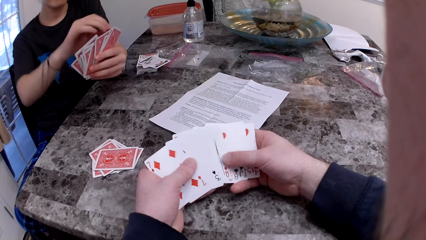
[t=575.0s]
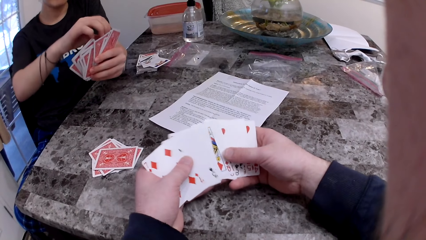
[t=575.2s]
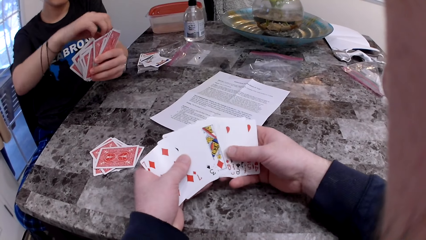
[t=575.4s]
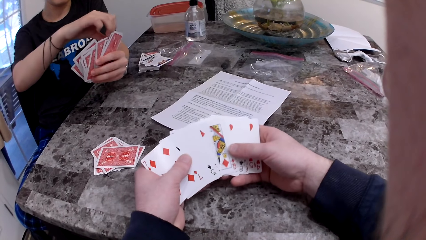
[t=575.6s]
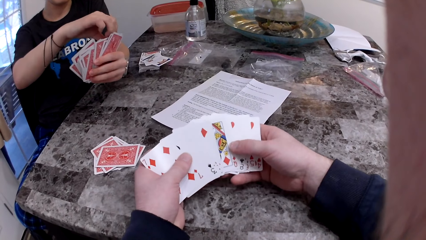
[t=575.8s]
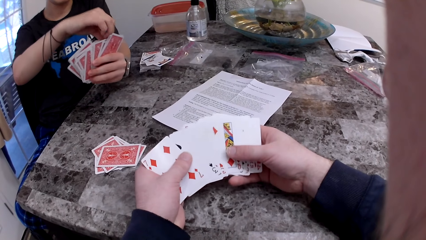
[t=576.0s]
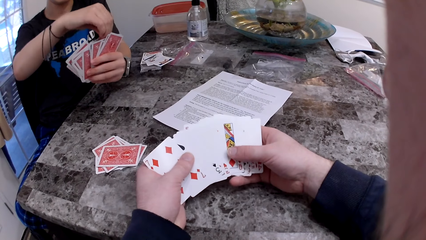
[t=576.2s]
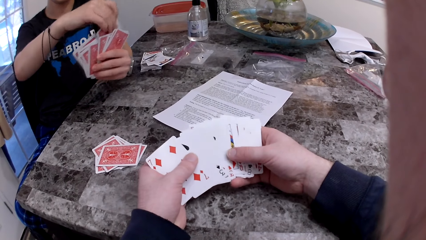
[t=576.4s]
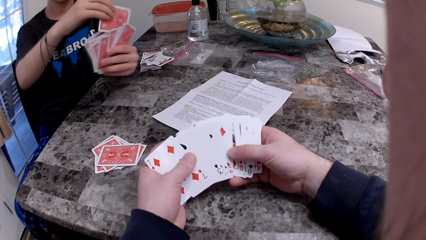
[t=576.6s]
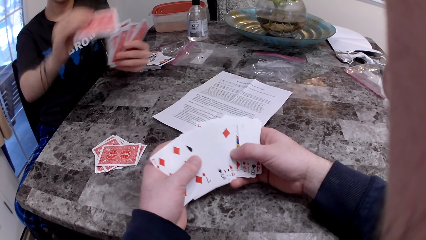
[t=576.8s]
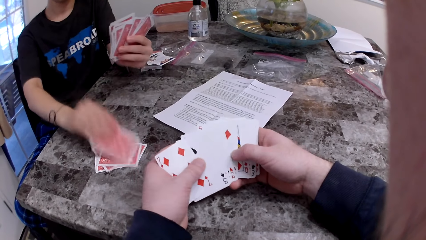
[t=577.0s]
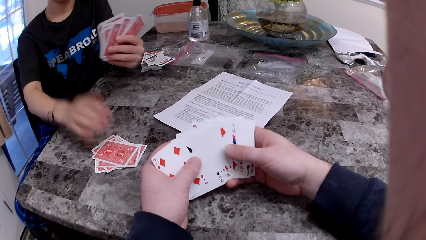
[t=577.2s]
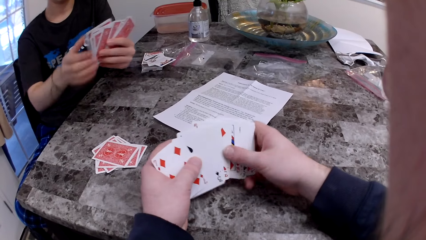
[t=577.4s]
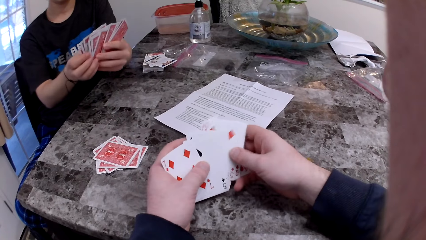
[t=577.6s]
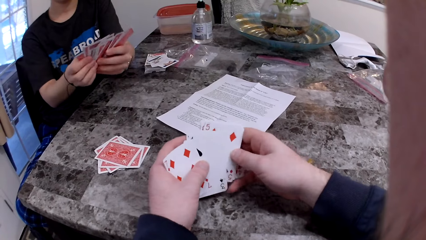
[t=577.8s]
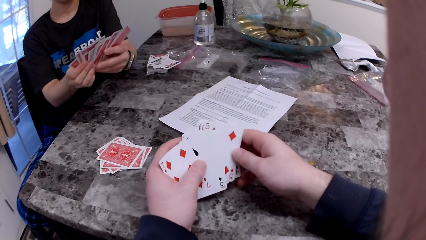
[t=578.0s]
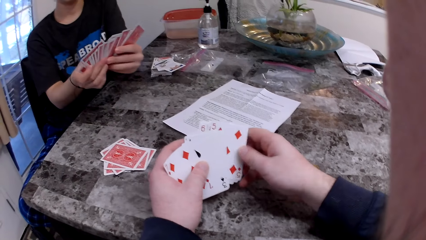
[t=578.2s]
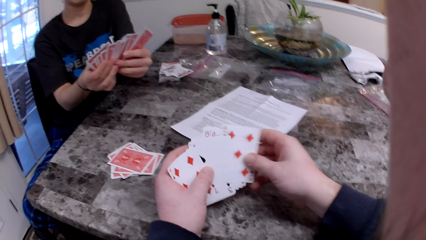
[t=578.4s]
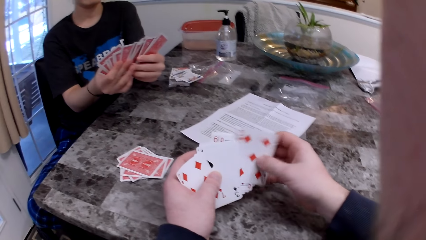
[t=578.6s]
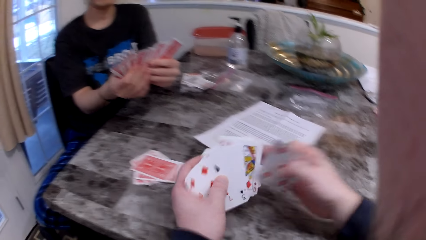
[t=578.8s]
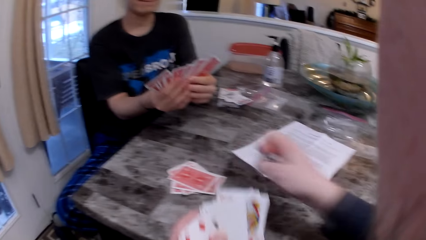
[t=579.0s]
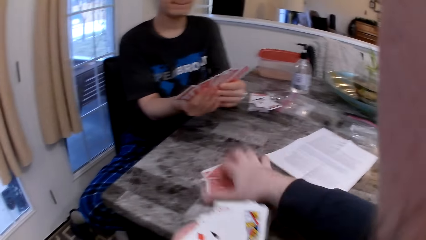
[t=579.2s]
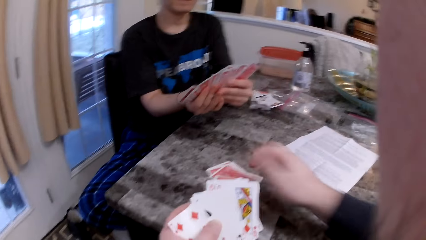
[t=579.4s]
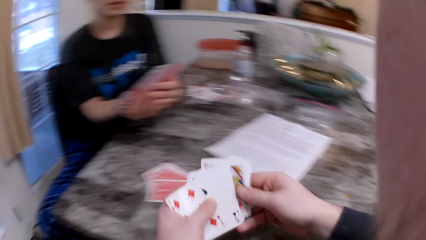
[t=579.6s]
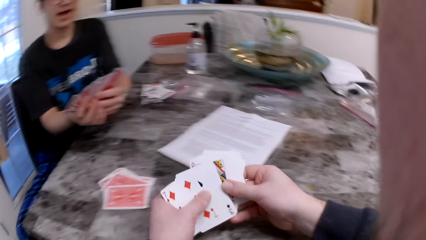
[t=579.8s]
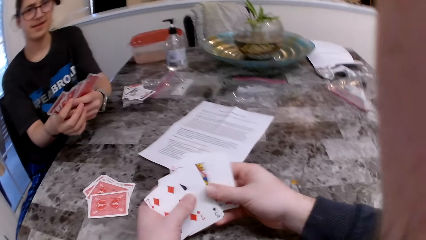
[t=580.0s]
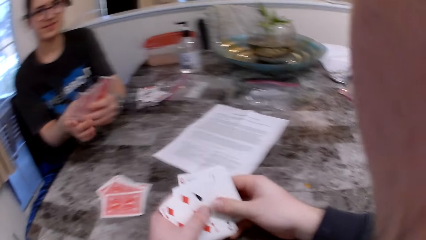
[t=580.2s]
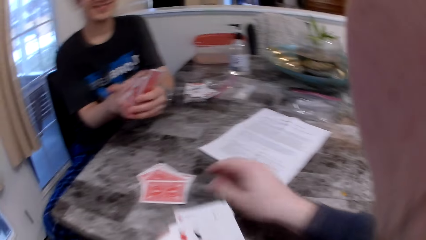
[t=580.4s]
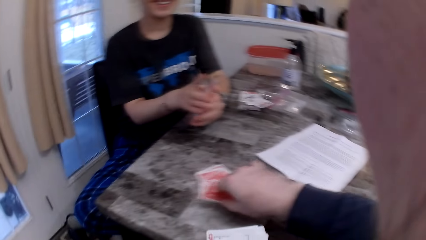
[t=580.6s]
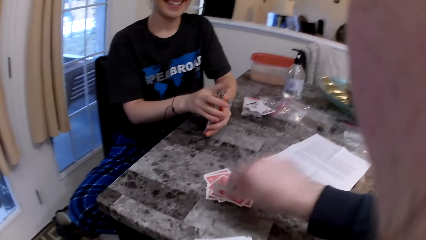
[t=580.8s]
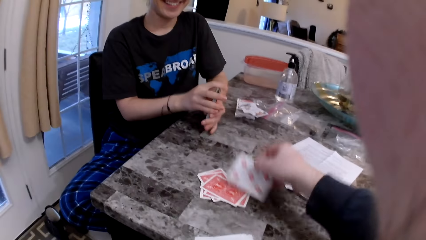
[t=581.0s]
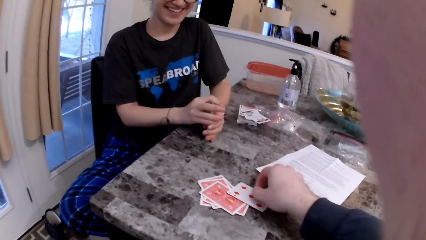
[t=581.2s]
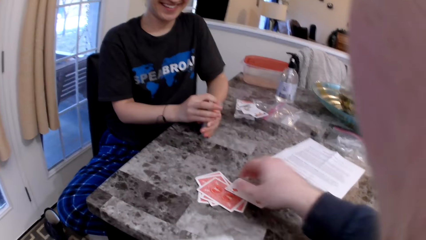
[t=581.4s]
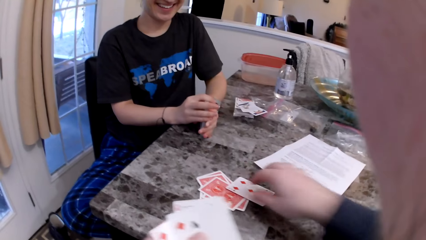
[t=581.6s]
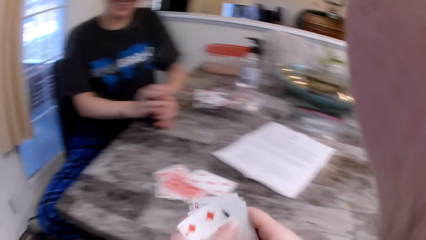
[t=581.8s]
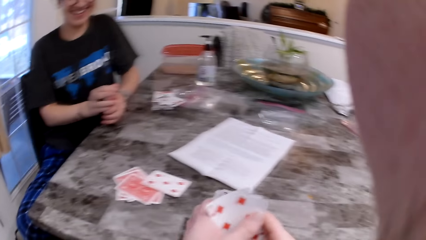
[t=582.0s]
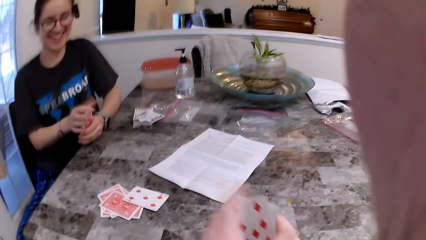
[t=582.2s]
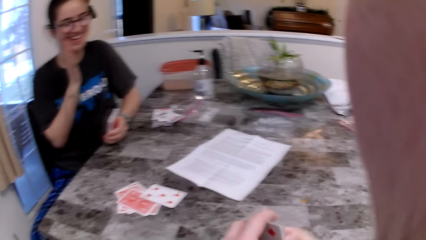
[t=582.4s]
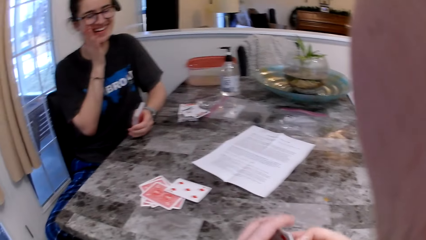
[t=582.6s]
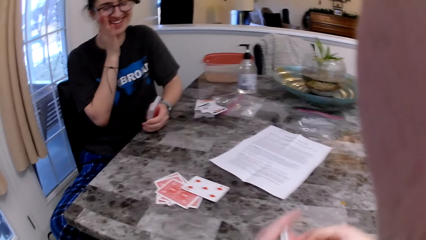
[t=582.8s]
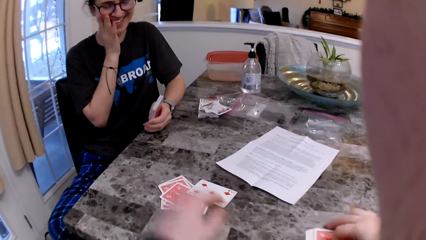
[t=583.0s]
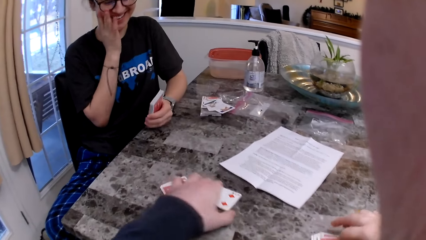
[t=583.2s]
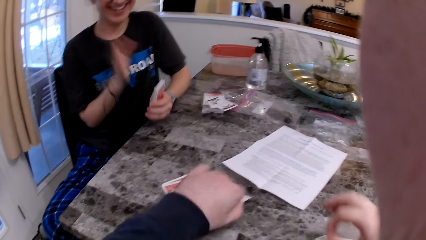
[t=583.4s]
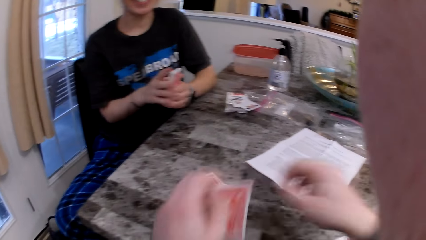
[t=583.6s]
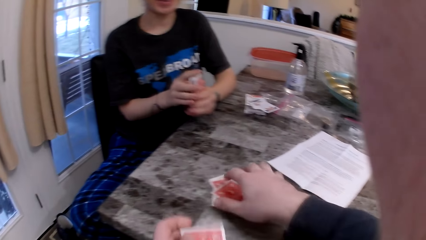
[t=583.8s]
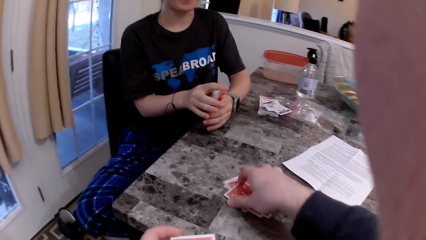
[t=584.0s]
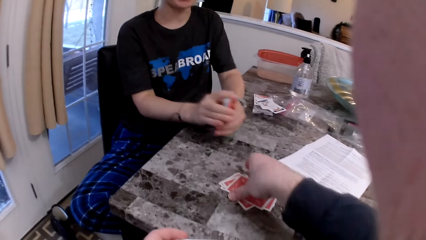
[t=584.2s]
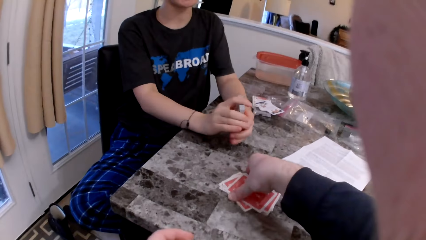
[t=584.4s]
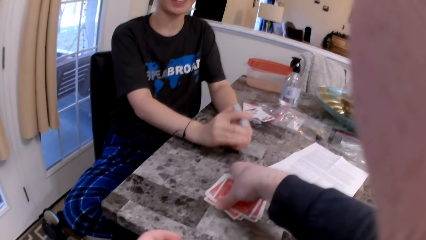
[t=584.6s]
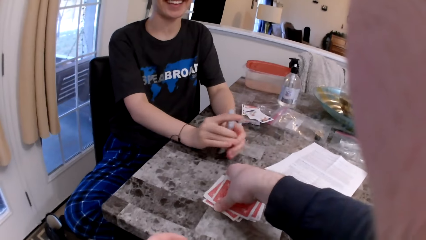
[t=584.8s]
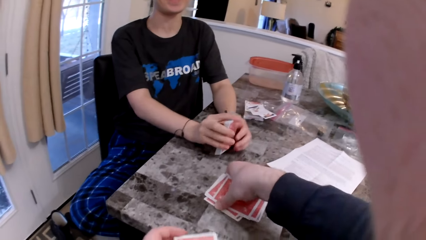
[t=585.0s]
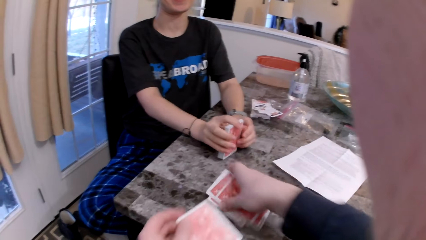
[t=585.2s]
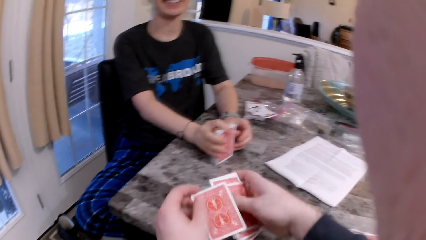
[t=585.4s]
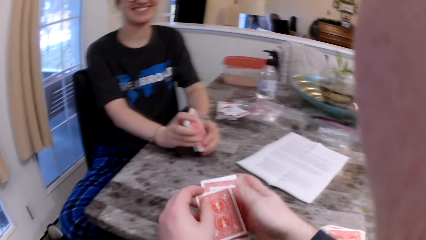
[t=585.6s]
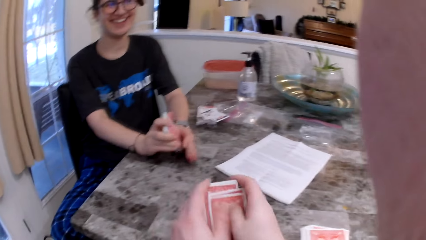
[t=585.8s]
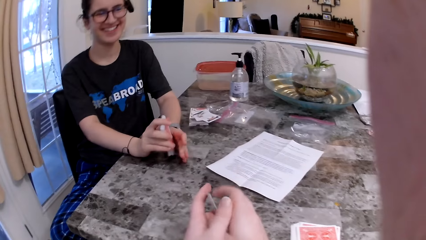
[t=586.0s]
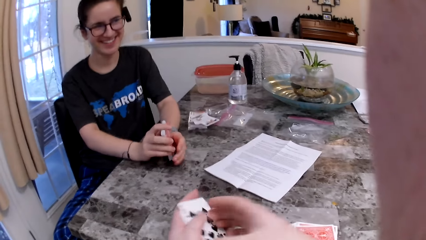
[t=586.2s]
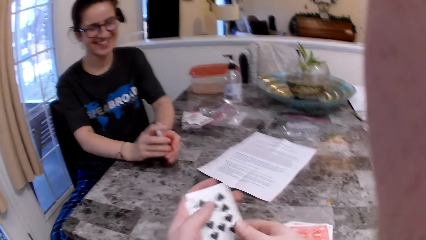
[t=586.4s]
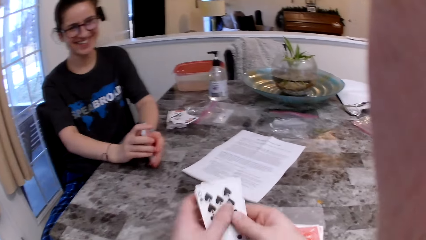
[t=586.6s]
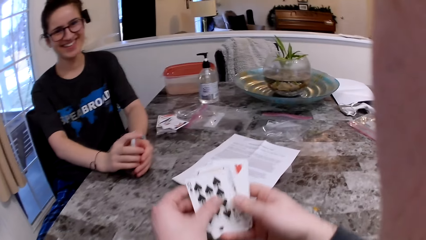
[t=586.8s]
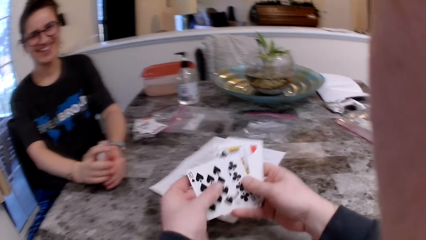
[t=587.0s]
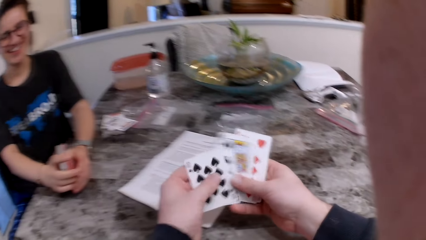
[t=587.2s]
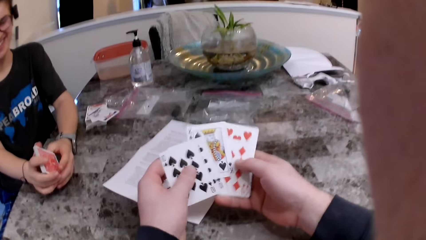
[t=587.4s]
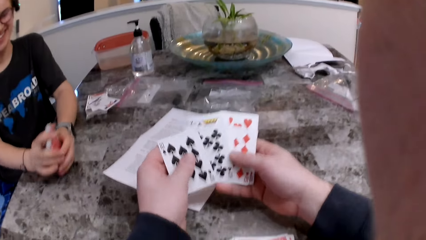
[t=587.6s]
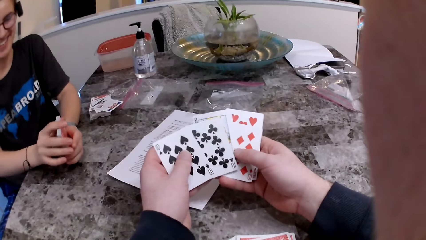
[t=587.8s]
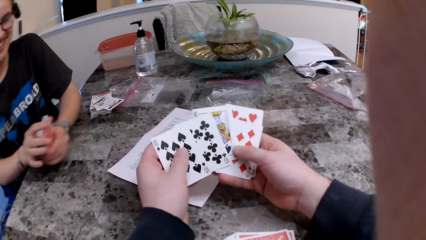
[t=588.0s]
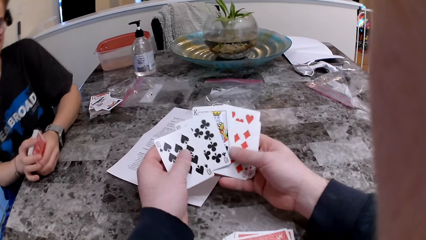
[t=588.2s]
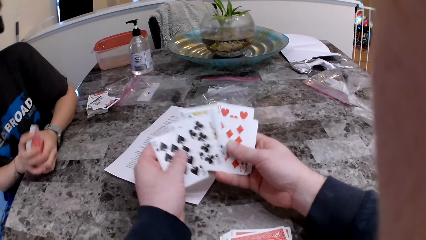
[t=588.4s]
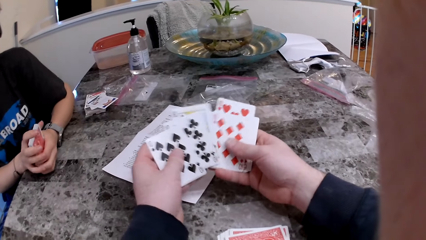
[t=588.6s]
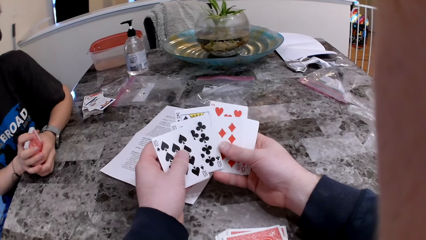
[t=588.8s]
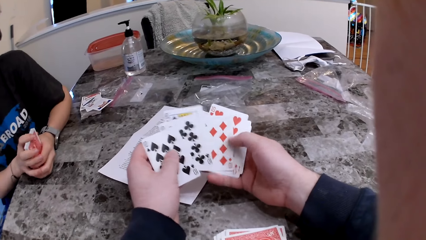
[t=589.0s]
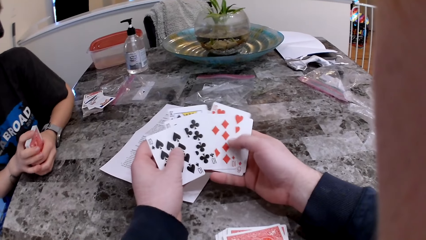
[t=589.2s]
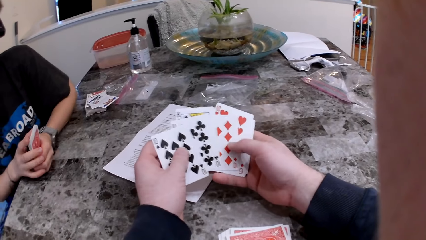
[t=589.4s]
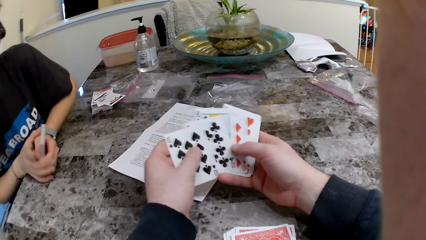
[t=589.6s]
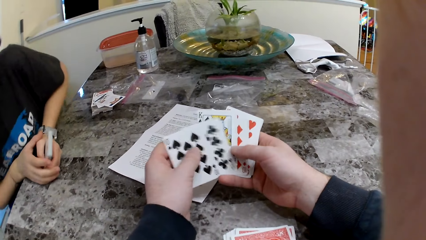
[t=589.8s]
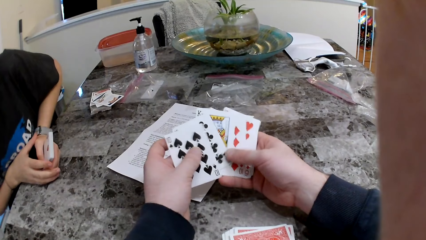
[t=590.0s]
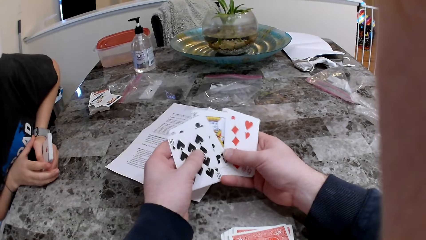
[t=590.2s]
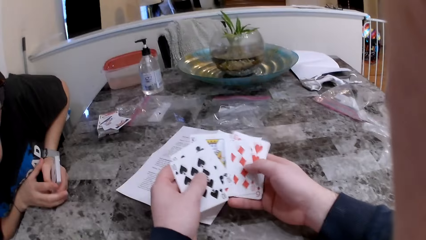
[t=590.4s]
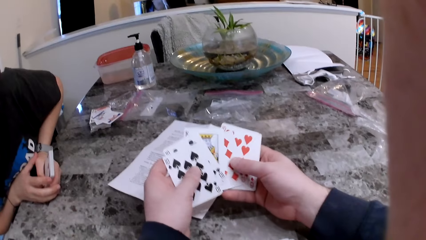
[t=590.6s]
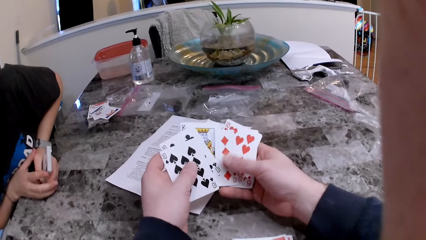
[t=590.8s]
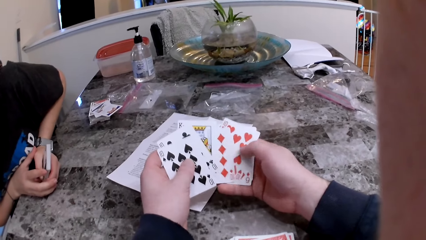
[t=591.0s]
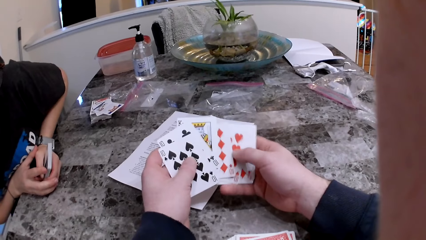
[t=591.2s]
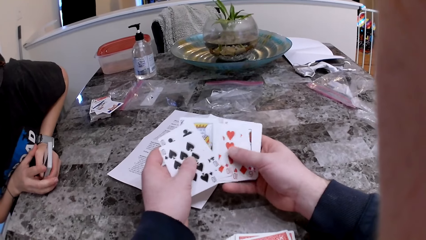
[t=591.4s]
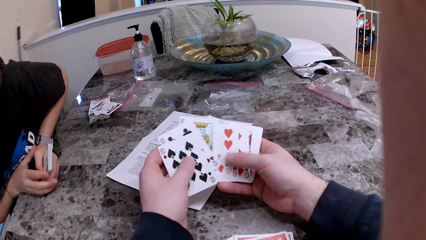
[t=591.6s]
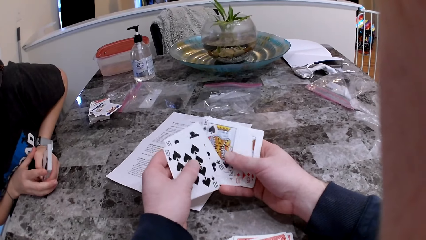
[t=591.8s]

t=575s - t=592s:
The woman puts a card on the table. The camera wearer puts a card on the table. He flips a card on the table with his right hand. The woman arranges the cards and adjusts her glasses with her right hand. The camera wearer arranges the cards. He picks up the deck of cards on the table with his right hand. He checks the cards.
